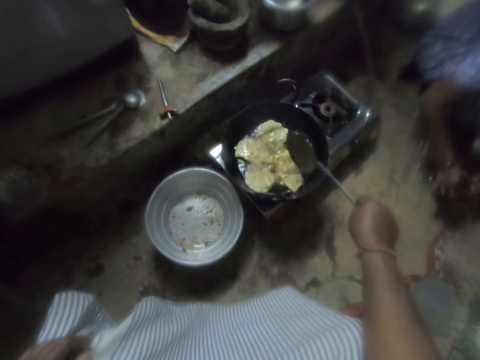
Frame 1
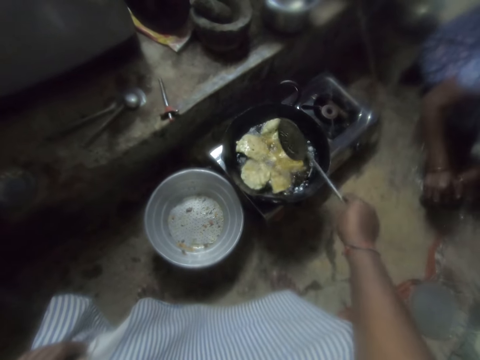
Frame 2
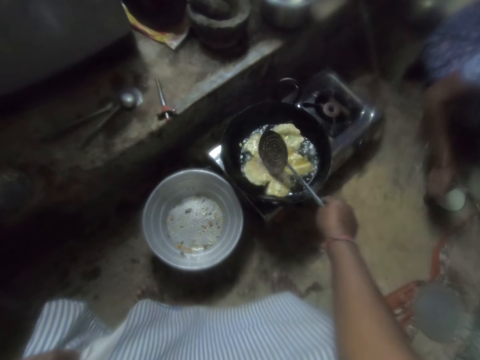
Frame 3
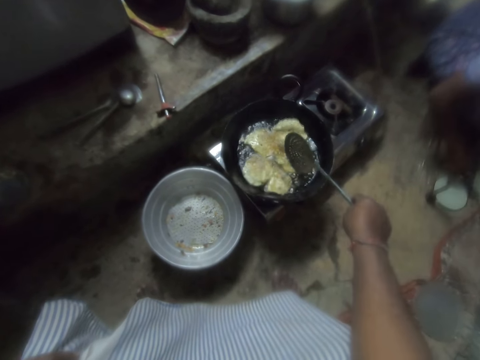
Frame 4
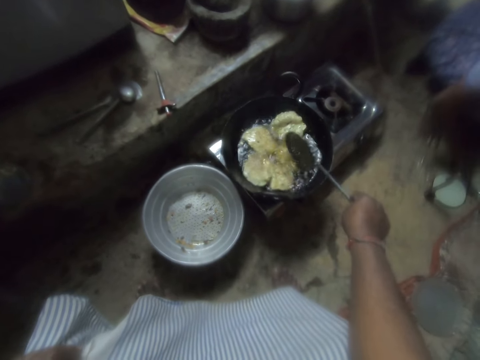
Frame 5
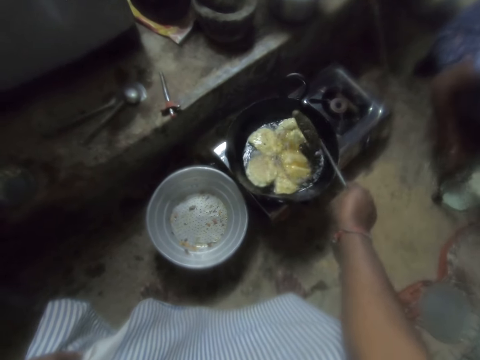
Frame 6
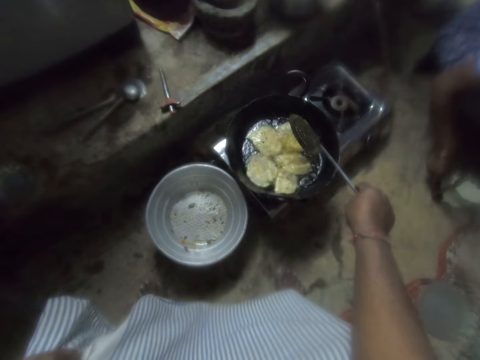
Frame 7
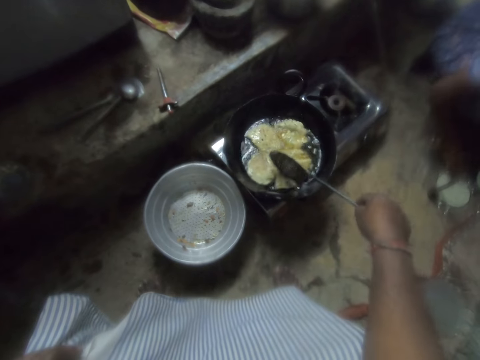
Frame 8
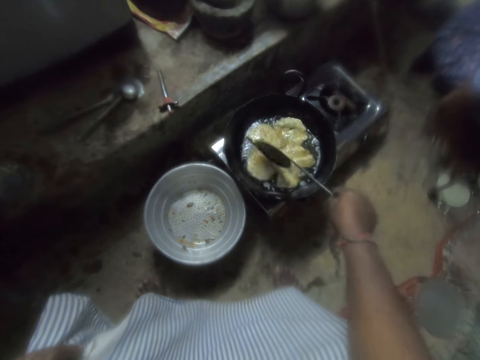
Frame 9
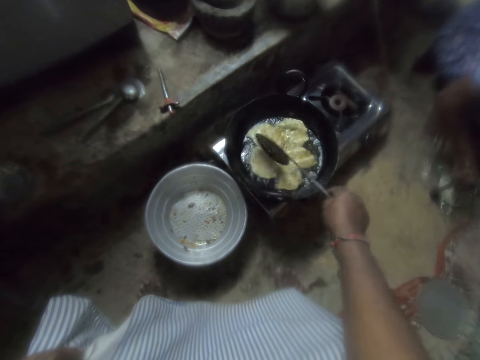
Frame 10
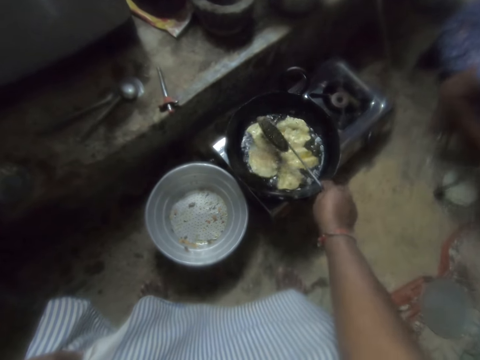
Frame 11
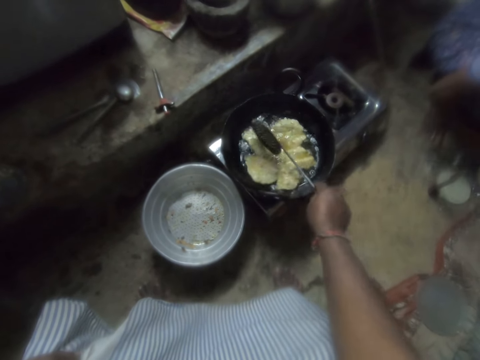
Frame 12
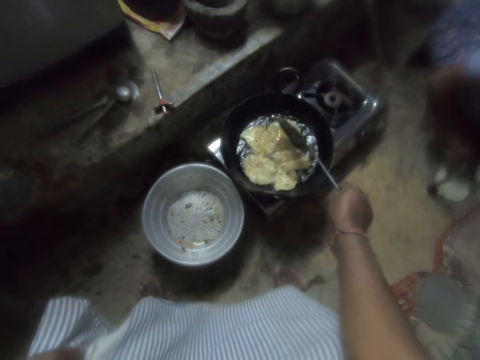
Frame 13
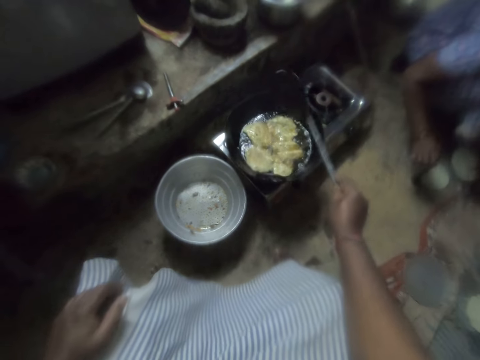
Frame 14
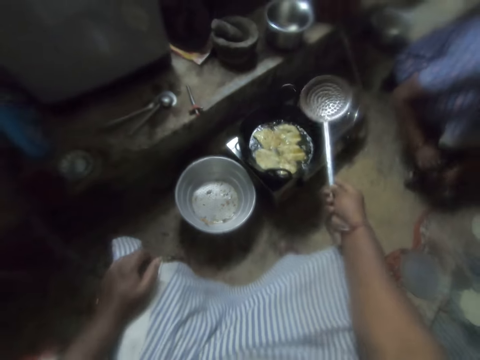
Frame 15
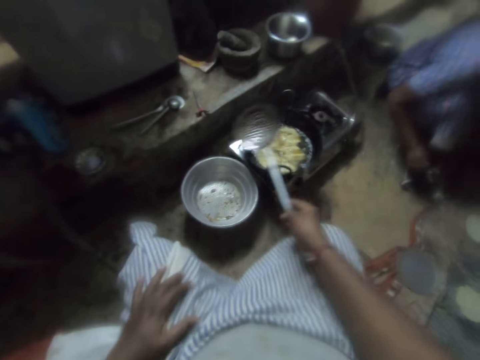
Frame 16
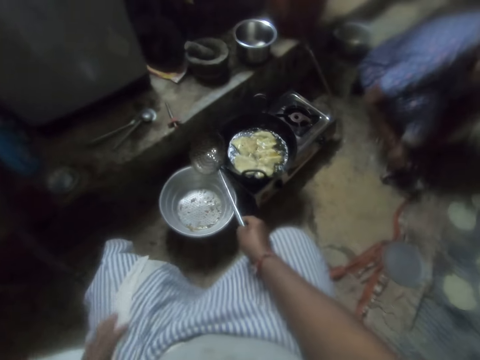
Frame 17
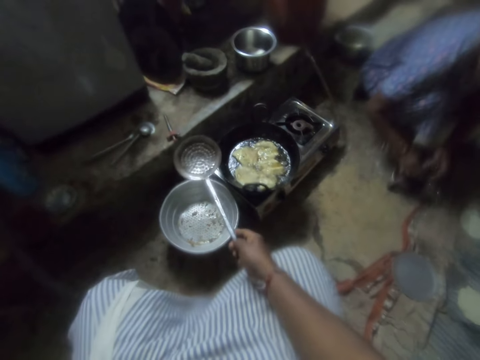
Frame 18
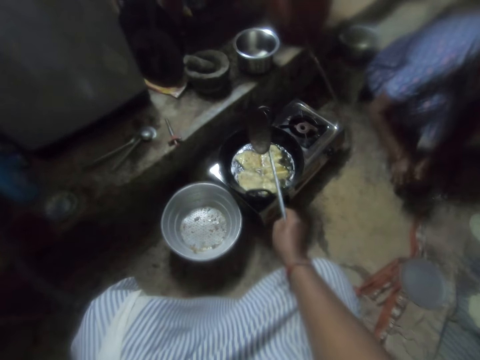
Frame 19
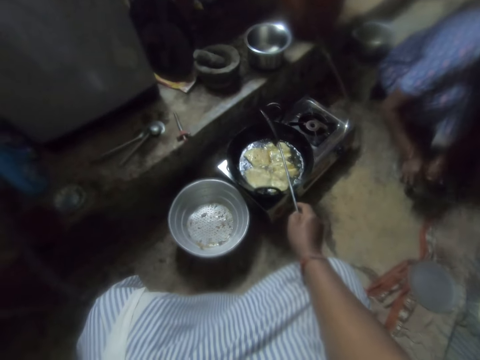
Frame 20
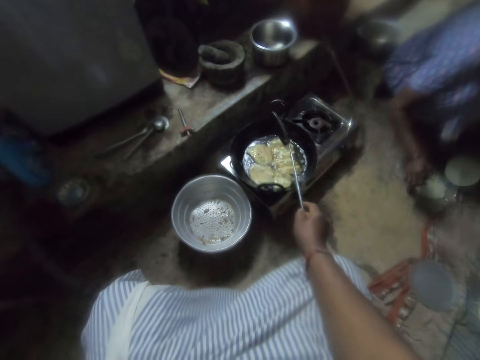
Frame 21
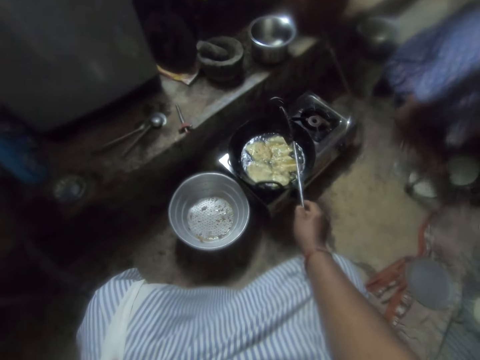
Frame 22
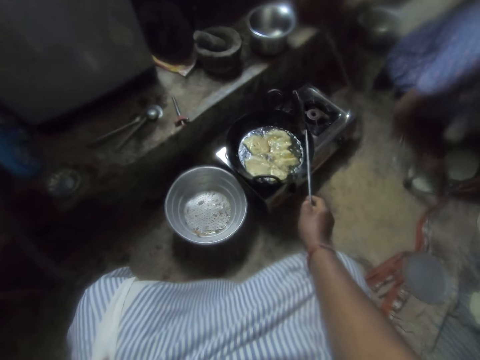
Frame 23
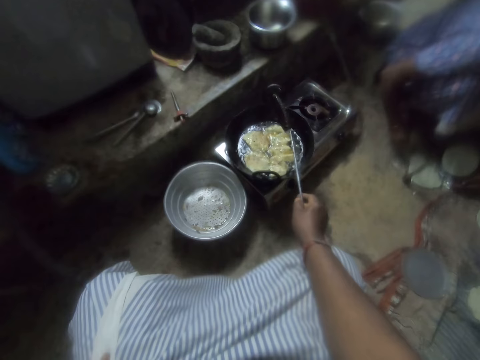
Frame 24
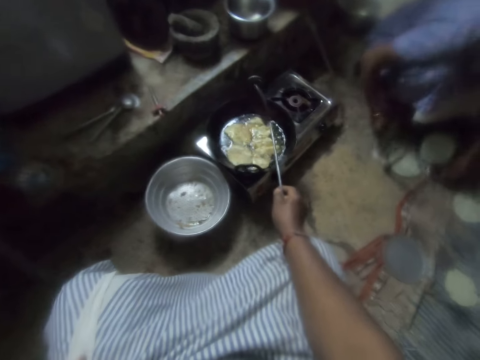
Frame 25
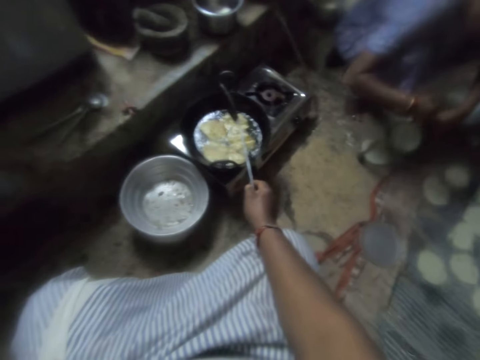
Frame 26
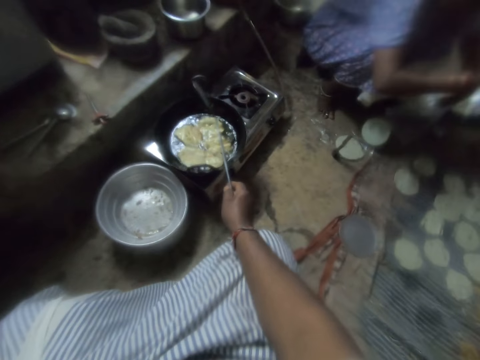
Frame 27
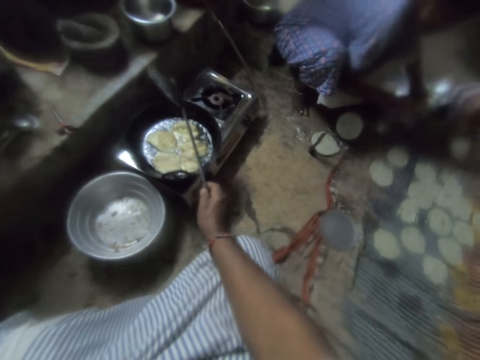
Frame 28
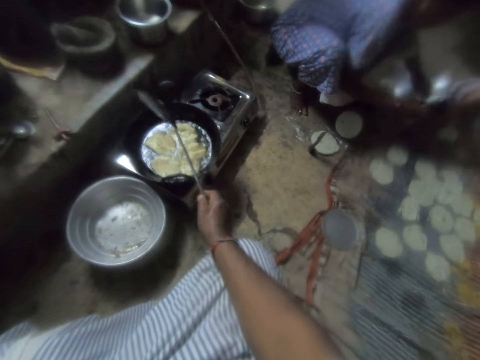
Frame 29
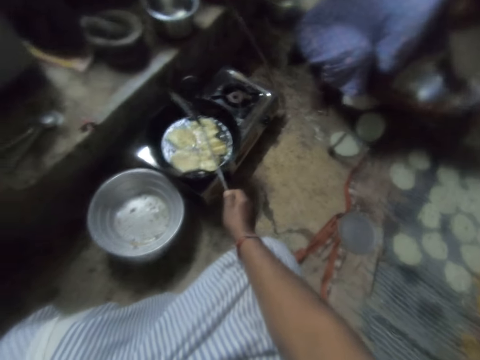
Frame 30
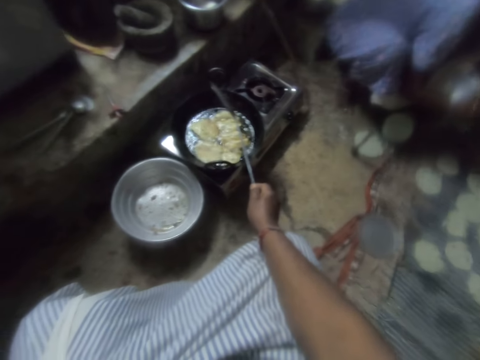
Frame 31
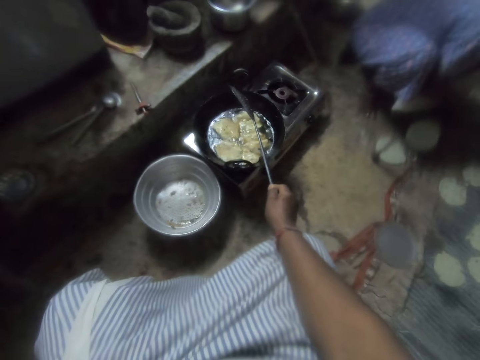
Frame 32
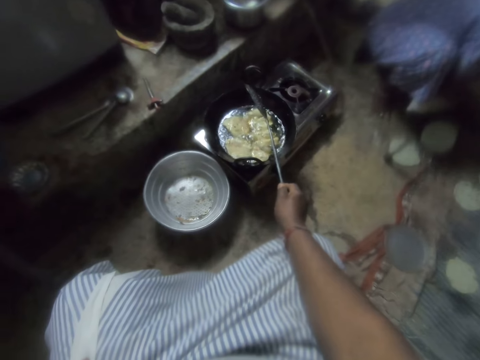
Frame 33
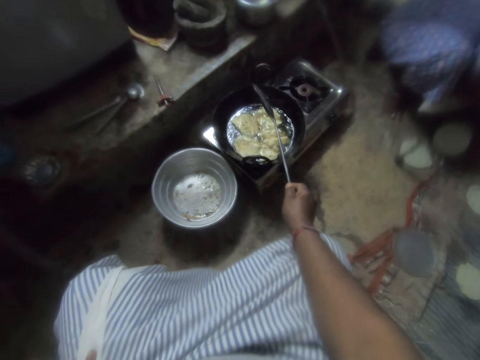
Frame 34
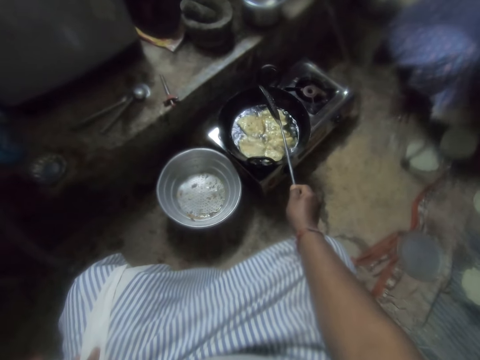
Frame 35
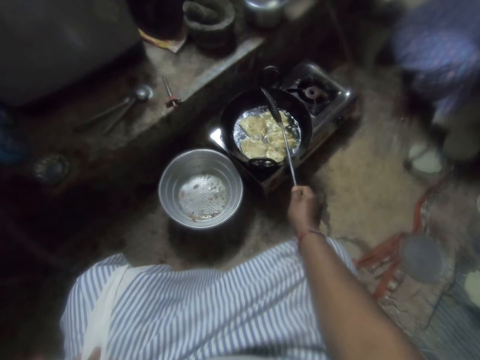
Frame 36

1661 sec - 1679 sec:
A woman covers the flat dough with the polythene wrapper. The woman prepares chips dough on the ground. The camera wearer turns the flat dough. The woman cuts the chips dough with a metal cutter. The woman picks up a plastic bag from the top of the chips dough on the ground and holds the polythene wrapper in her hand.

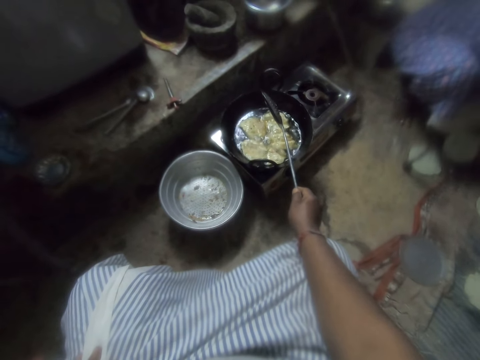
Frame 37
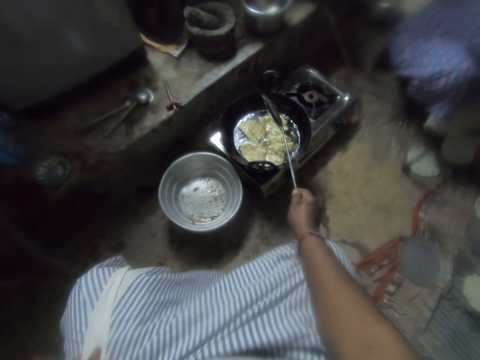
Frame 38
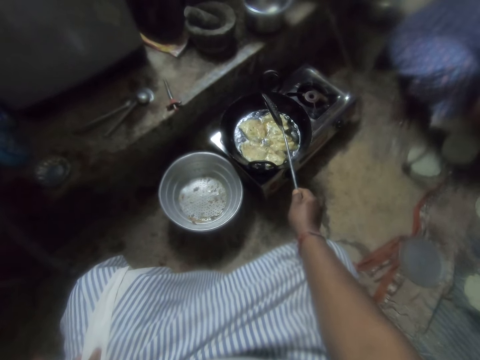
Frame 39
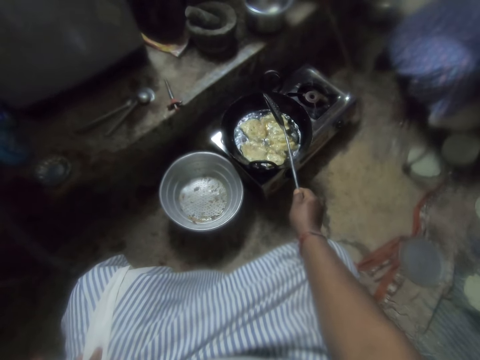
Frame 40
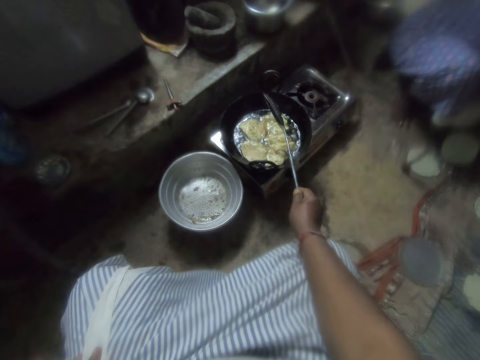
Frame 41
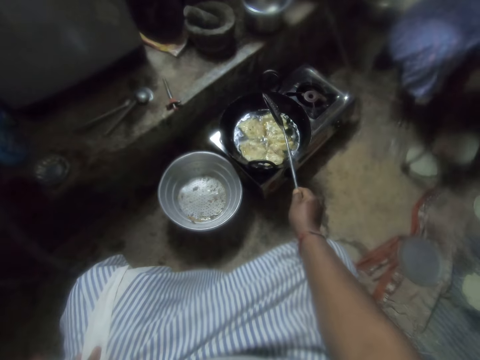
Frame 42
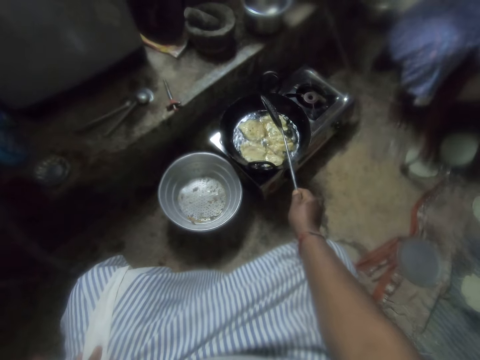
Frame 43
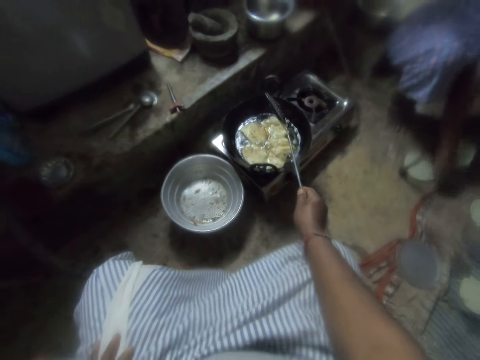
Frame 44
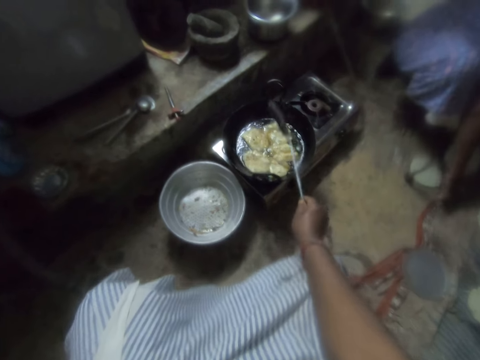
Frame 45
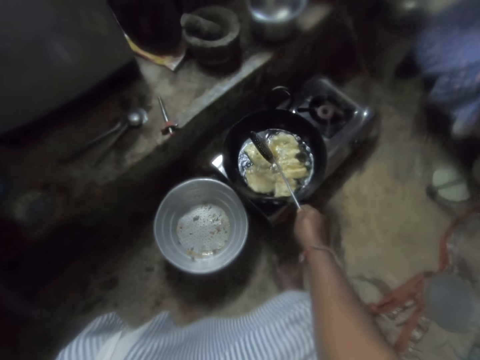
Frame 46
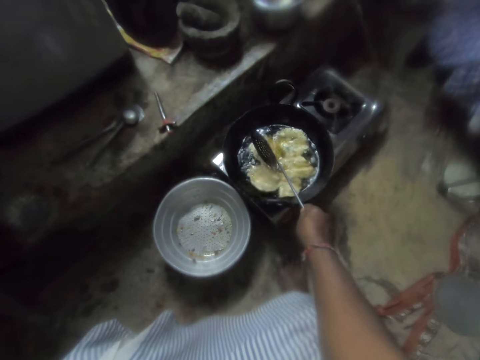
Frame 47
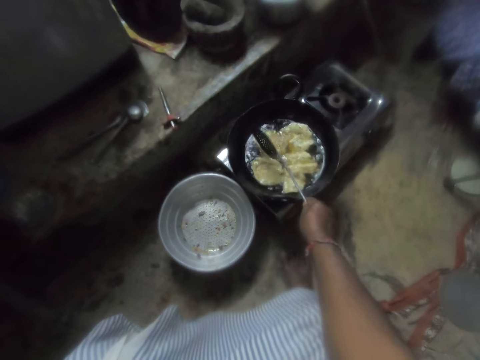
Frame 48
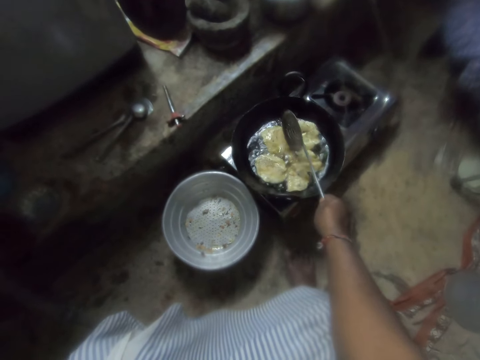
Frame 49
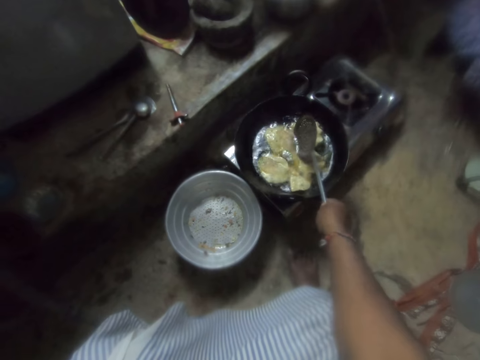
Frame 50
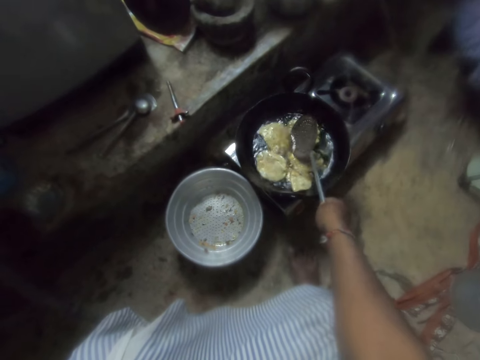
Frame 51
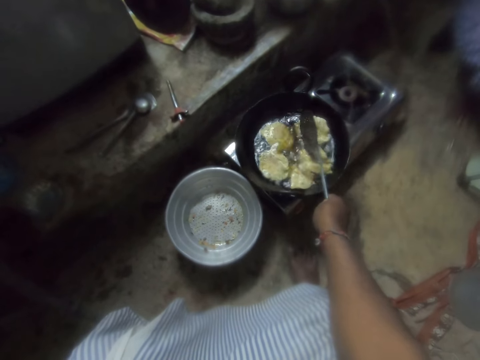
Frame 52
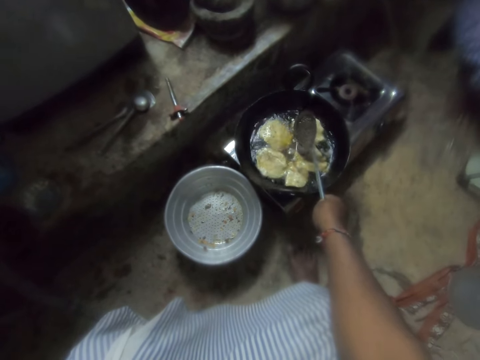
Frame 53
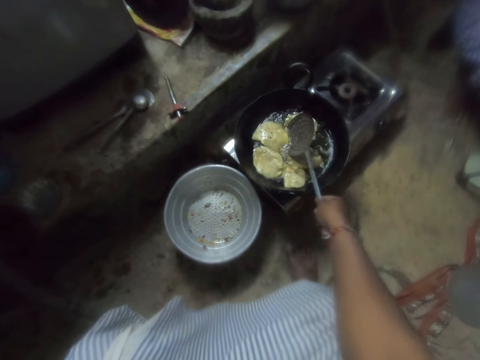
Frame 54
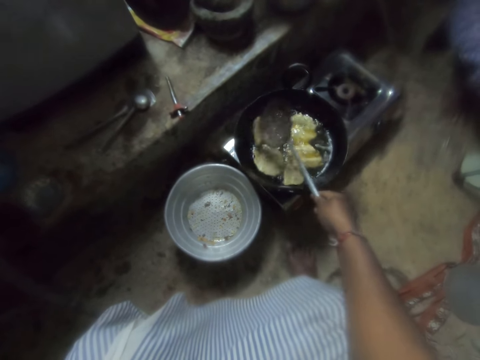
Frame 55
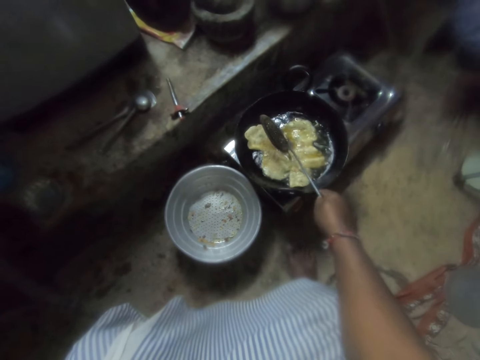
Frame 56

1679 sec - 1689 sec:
The camera wearer looks at the flat dough. They stir chips in the frying pan with the skimmer. They flip the chips dough in the frying pan with the skimmer.
